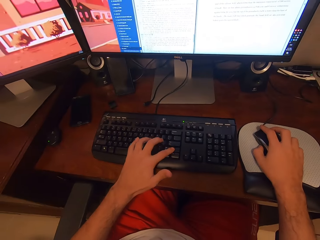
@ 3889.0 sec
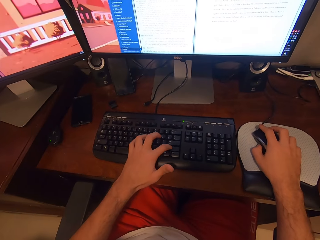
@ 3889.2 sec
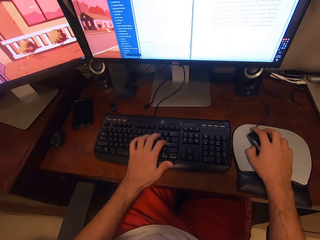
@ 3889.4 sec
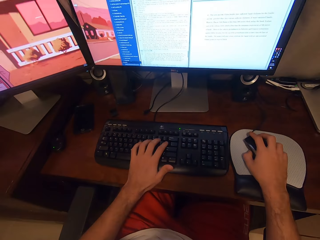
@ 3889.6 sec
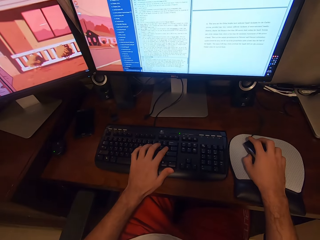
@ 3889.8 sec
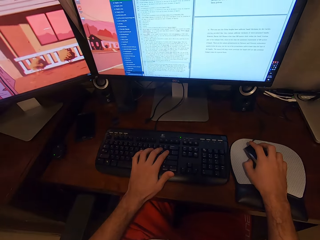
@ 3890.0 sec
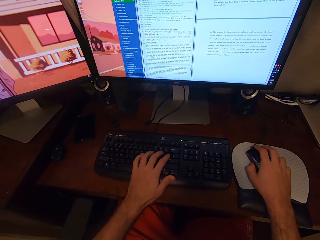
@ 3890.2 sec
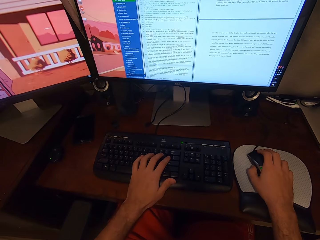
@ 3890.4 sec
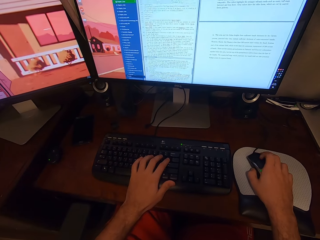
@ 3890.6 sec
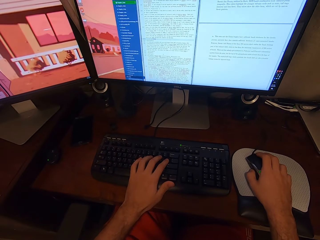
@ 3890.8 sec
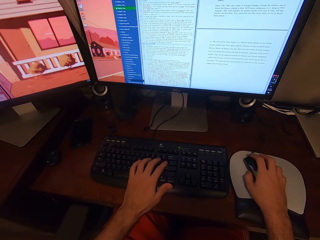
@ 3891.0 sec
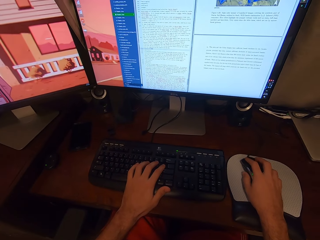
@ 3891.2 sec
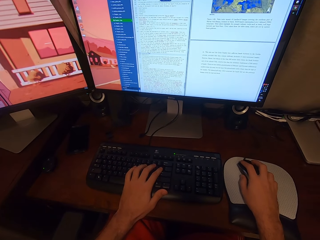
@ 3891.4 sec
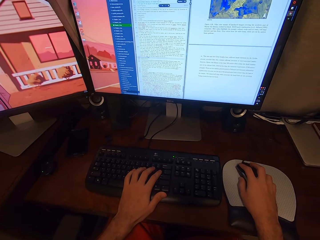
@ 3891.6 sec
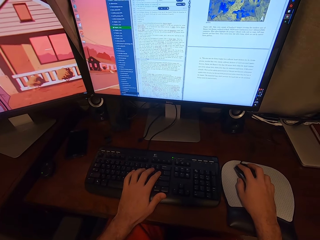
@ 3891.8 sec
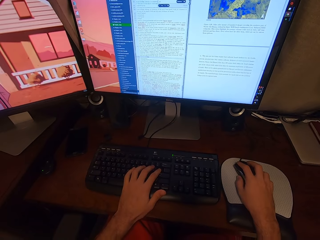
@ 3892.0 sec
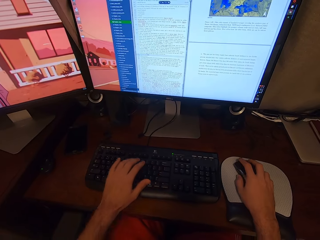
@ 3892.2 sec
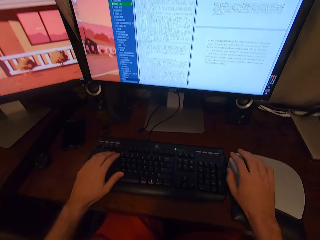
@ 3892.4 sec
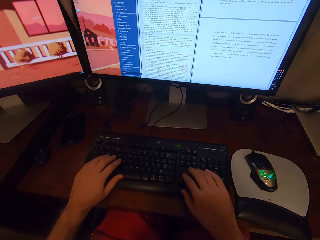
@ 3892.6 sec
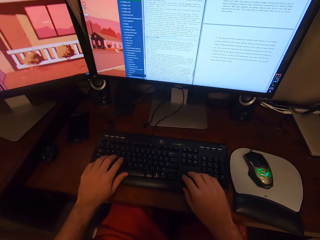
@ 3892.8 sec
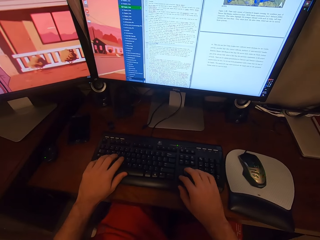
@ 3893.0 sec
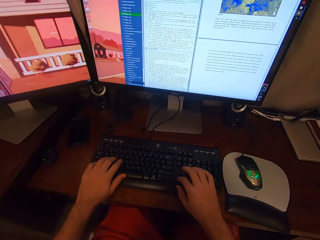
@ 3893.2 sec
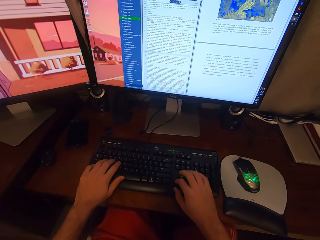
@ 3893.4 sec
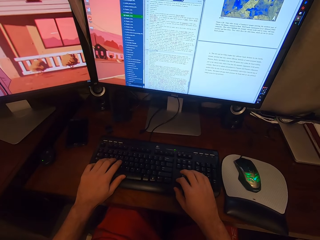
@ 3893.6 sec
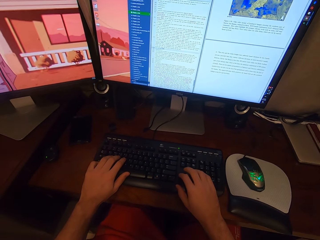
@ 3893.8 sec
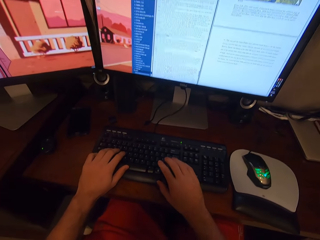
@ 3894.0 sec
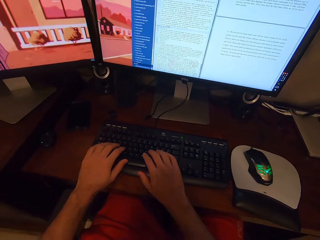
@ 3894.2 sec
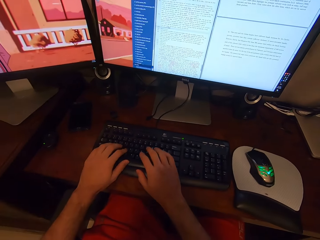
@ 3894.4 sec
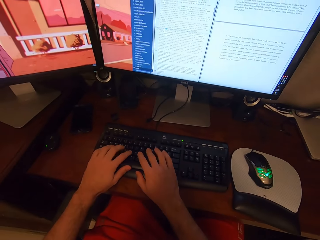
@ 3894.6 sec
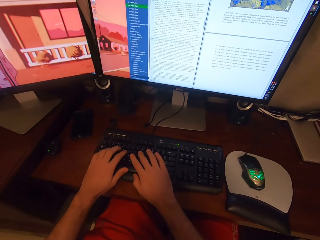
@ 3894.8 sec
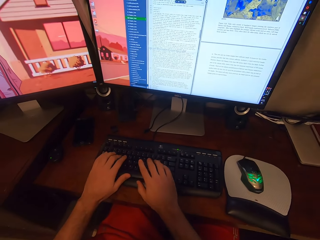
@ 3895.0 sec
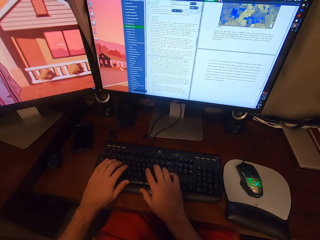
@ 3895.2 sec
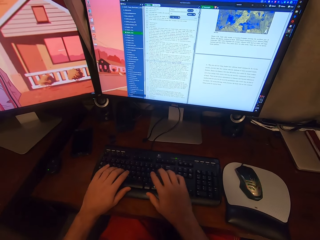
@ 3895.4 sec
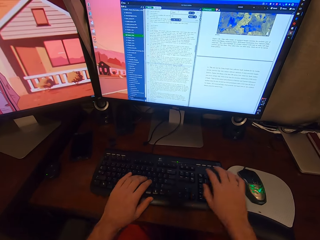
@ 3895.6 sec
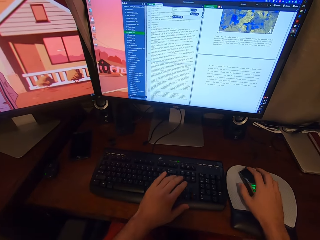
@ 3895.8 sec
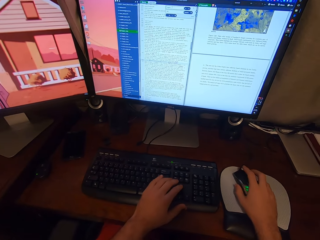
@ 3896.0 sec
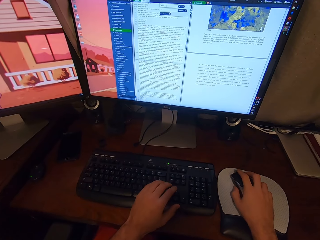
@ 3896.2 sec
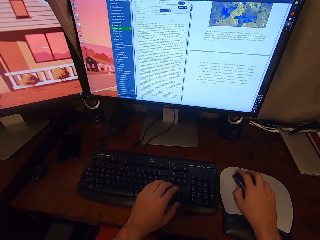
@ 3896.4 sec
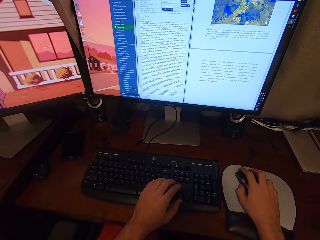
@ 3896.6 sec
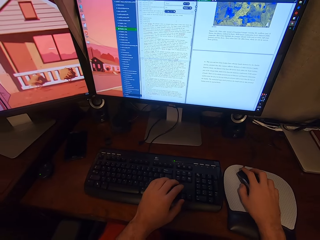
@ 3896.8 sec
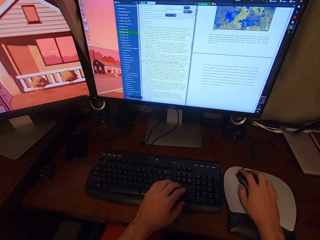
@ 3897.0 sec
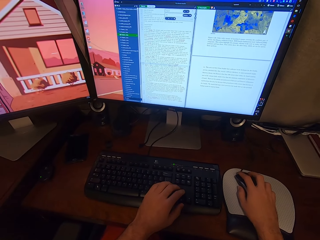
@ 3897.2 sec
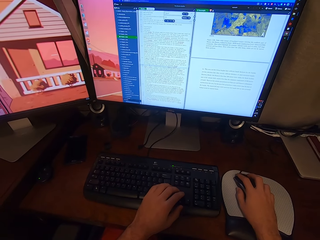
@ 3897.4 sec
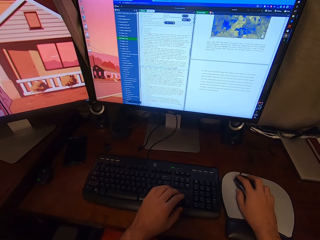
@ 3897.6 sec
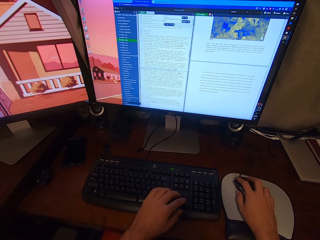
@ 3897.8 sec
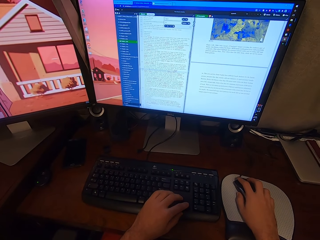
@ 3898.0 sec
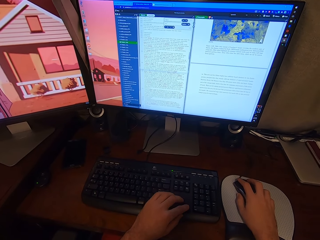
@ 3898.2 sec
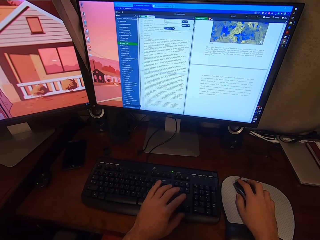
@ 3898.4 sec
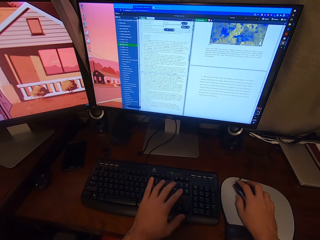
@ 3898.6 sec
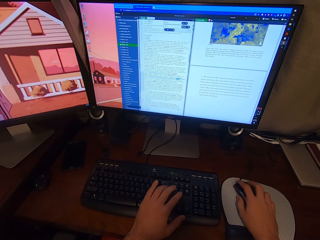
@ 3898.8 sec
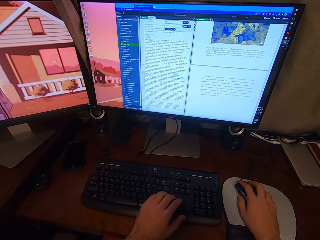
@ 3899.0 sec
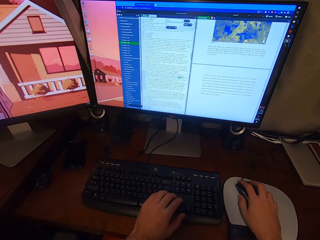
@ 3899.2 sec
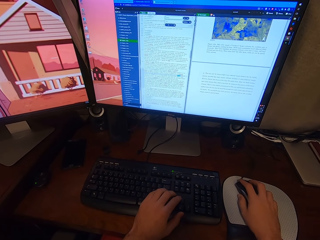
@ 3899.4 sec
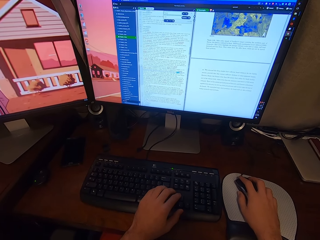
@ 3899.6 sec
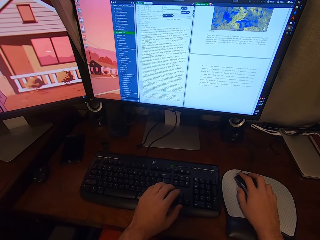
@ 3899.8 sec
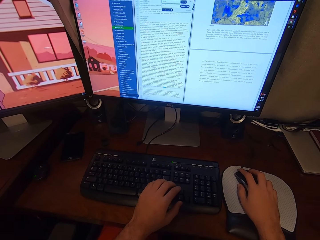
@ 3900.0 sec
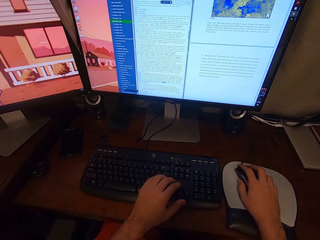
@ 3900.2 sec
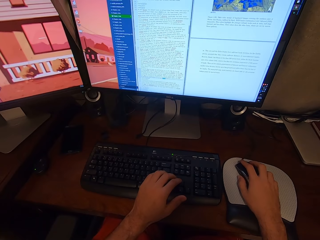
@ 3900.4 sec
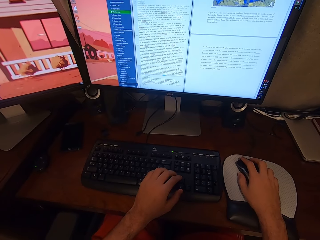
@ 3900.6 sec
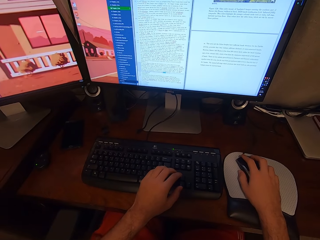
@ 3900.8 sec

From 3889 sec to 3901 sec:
The camera wearer scrolls the mouse. He lifts his right hand from the mouse. He touches the keyboard with his right hand. He types on the keyboard buttons. He lifts his right hand from the keyboard. He touches the mouse with his right hand. He clicks the mouse.

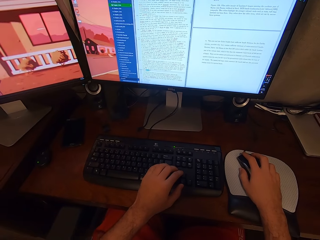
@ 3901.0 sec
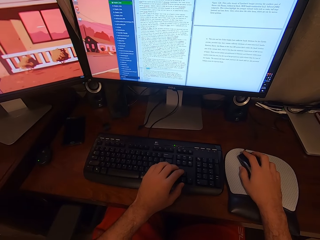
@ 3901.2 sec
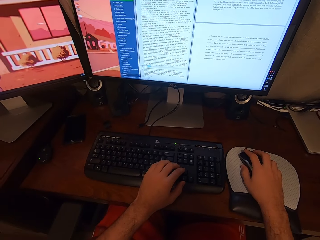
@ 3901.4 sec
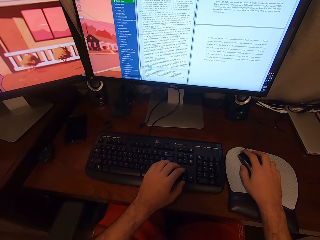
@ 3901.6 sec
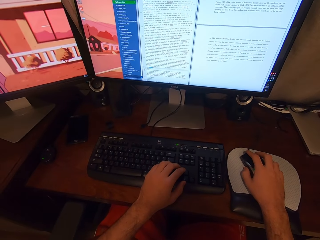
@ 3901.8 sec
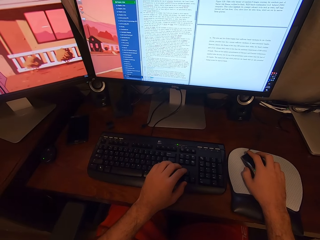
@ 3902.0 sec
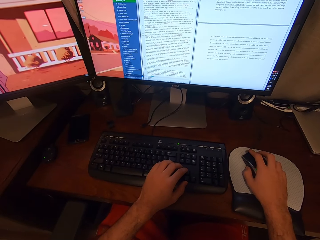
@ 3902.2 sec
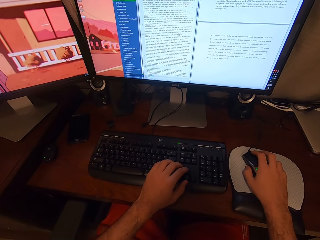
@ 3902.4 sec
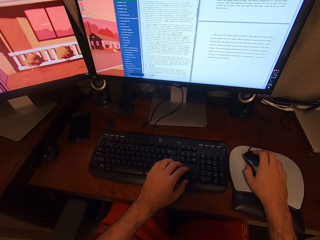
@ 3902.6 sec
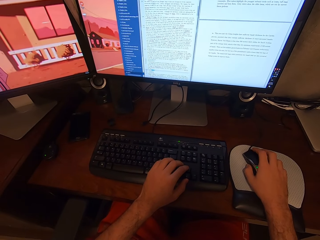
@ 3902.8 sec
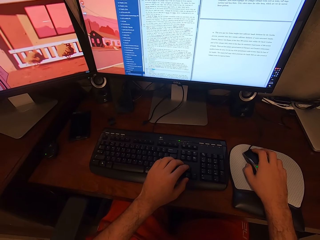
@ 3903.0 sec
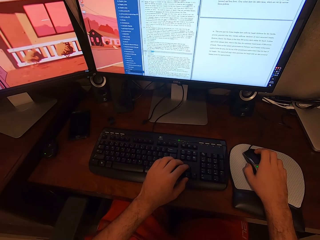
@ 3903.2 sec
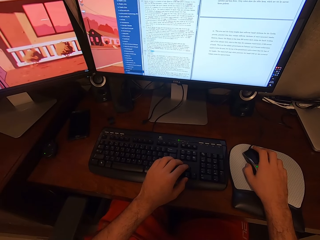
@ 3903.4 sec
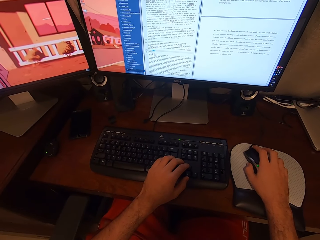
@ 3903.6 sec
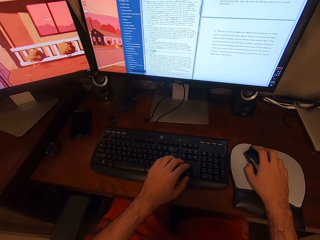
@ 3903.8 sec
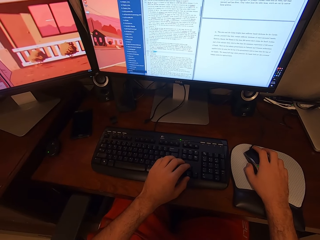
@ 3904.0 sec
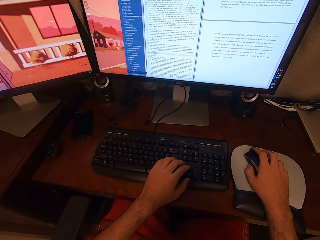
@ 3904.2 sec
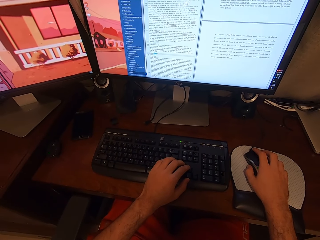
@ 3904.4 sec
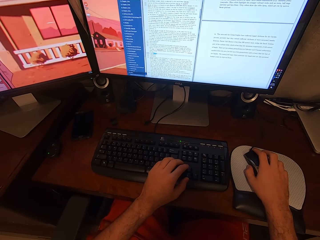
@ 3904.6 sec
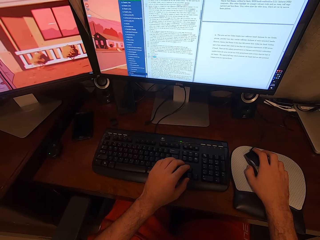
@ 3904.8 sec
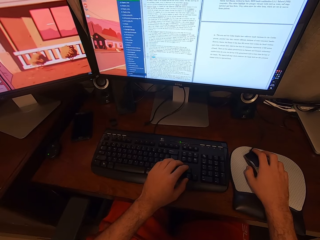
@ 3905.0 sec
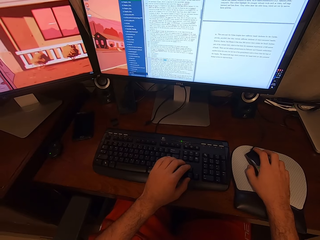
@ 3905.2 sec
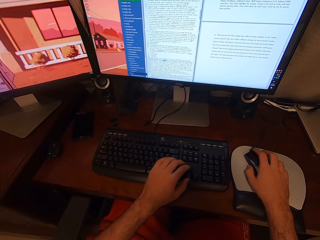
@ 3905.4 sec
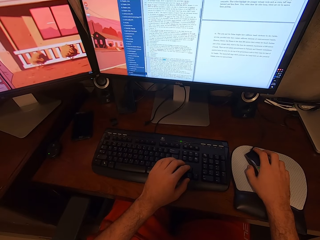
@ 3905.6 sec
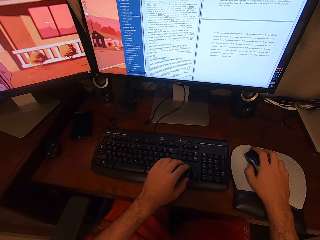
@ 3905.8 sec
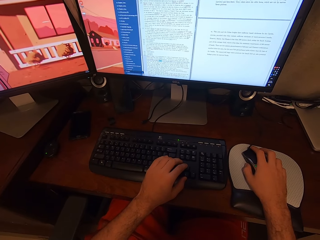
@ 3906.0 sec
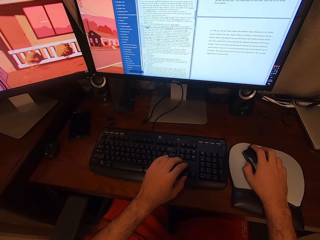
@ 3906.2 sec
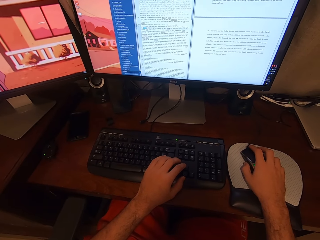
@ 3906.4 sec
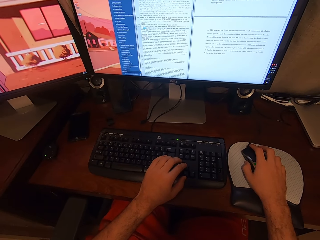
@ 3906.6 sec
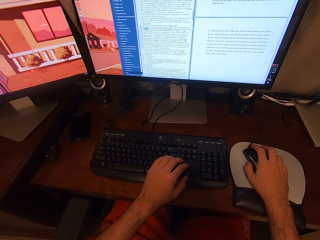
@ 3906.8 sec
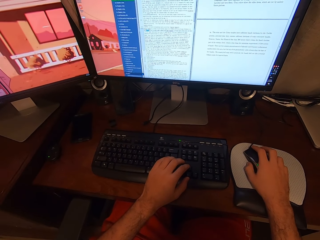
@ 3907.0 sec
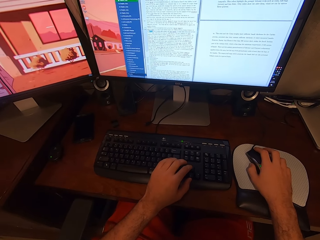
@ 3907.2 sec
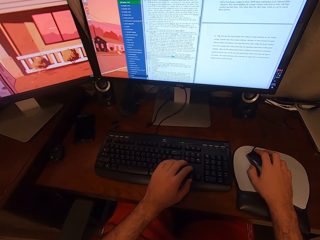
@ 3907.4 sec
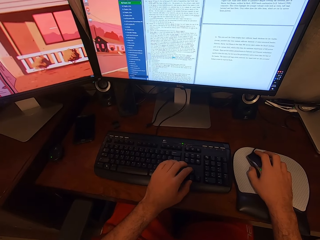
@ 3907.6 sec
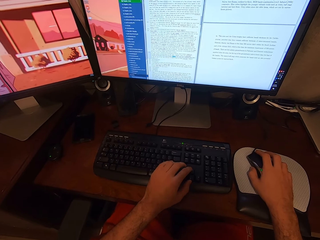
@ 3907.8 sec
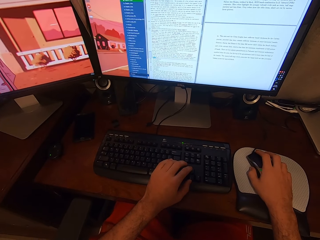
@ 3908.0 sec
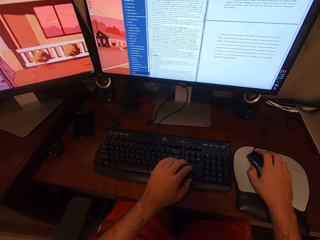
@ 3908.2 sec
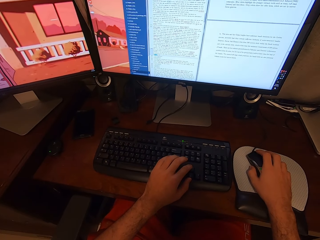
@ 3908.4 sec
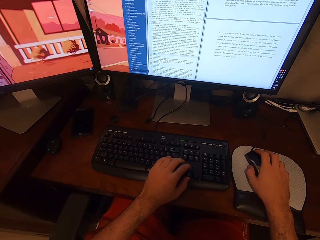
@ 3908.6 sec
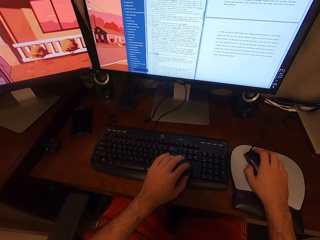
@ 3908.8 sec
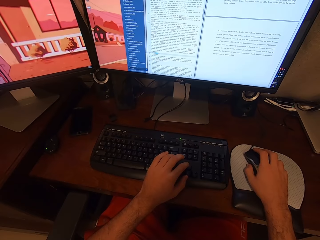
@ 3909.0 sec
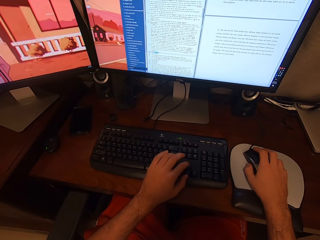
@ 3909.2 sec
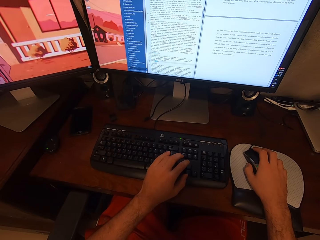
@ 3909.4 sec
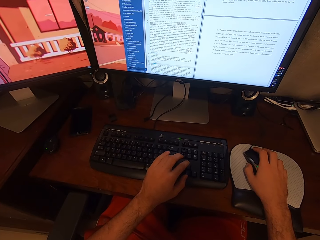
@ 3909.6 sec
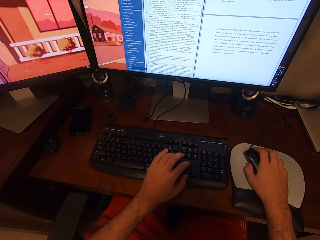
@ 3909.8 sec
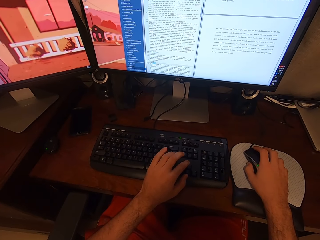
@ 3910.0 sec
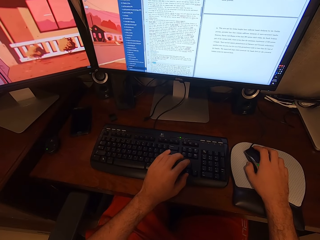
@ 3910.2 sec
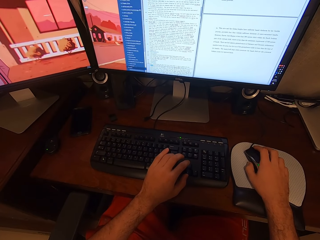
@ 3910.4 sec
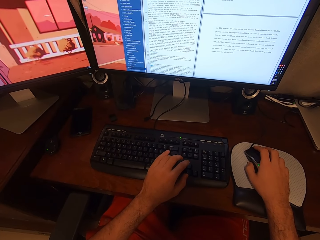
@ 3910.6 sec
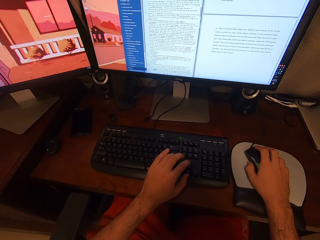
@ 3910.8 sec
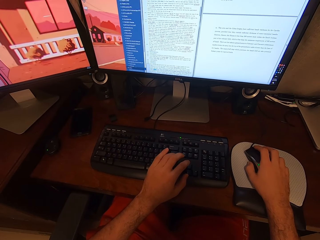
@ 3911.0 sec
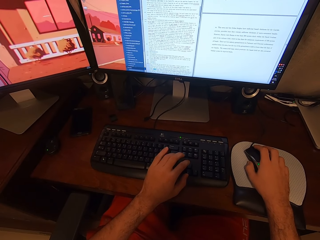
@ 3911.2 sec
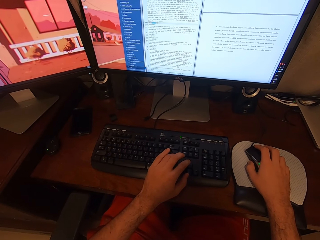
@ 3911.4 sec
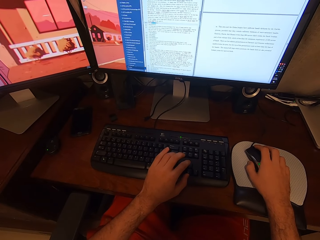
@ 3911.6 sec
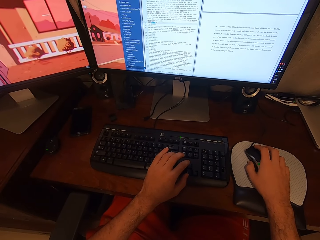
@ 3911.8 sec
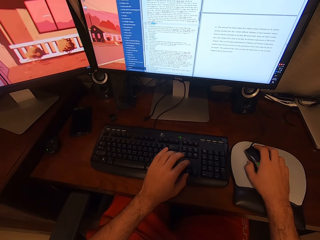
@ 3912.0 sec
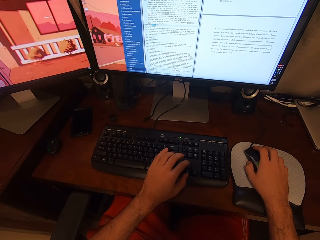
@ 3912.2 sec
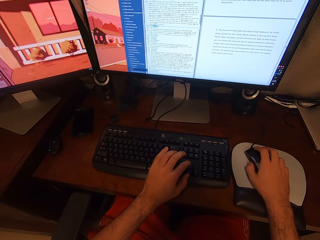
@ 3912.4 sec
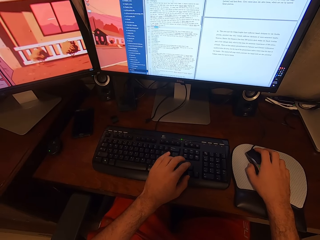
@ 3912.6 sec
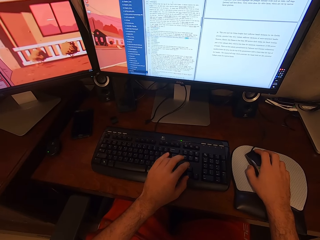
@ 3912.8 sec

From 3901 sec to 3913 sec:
The camera wearer types on the keyboard buttons. They scroll the mouse. They look at the screen. They press the keyboard buttons.
